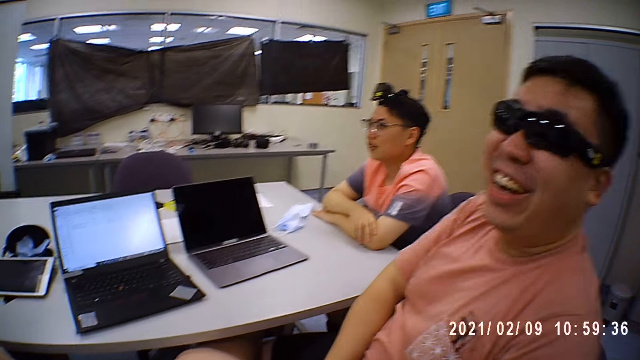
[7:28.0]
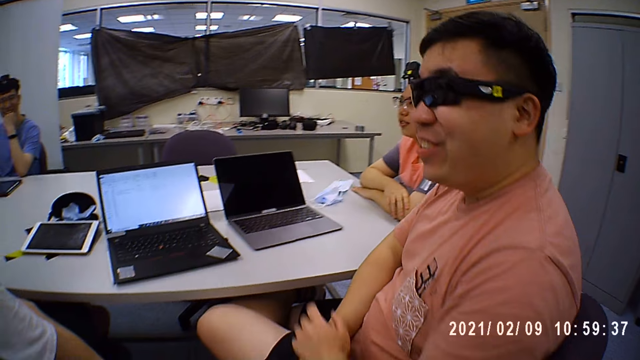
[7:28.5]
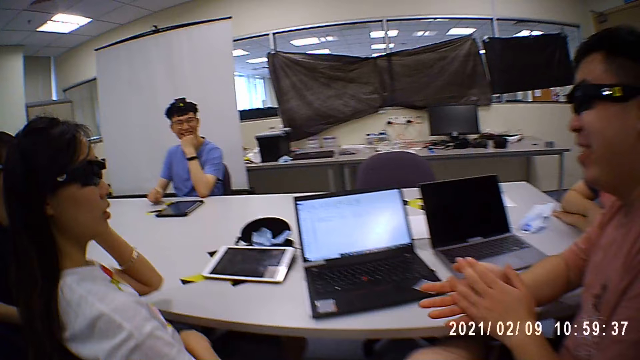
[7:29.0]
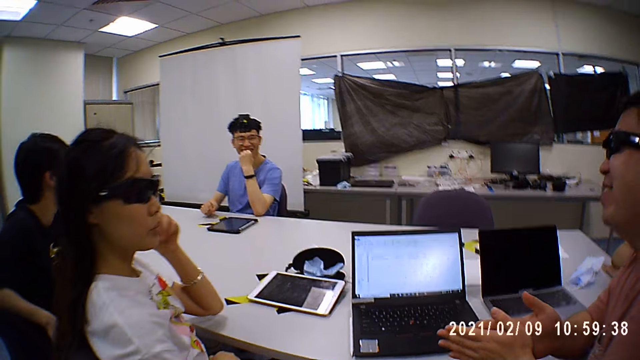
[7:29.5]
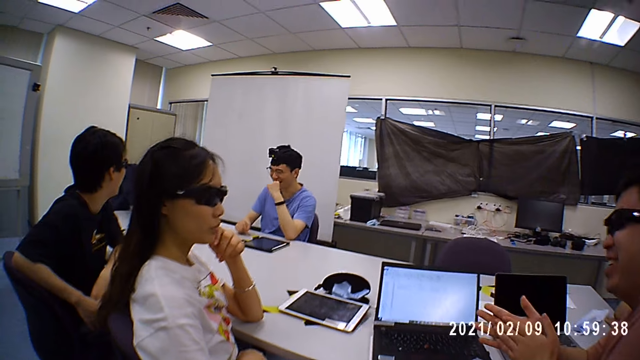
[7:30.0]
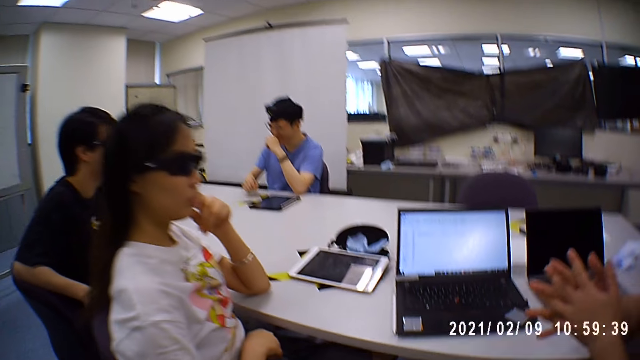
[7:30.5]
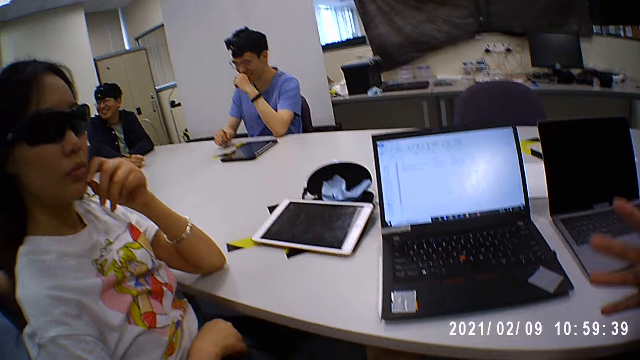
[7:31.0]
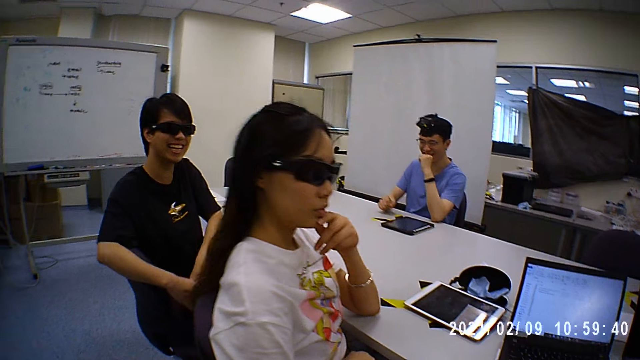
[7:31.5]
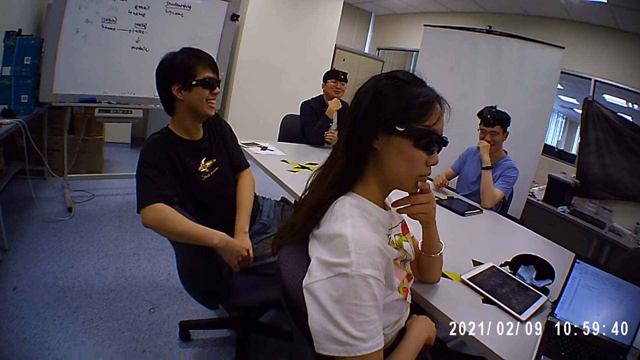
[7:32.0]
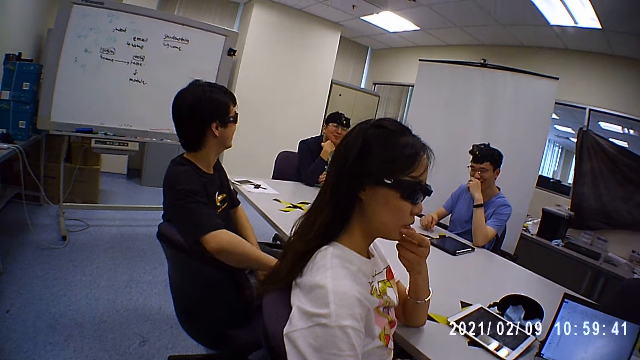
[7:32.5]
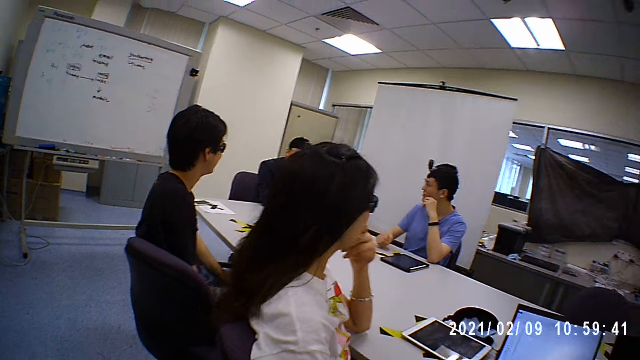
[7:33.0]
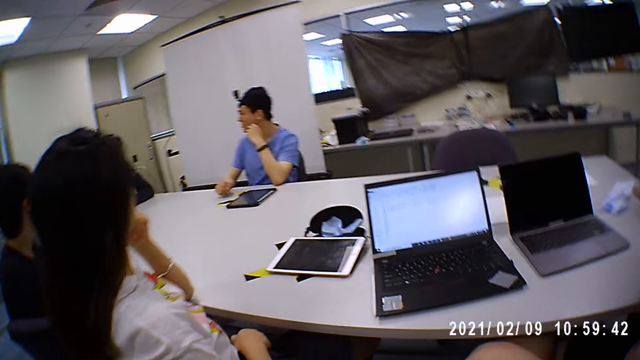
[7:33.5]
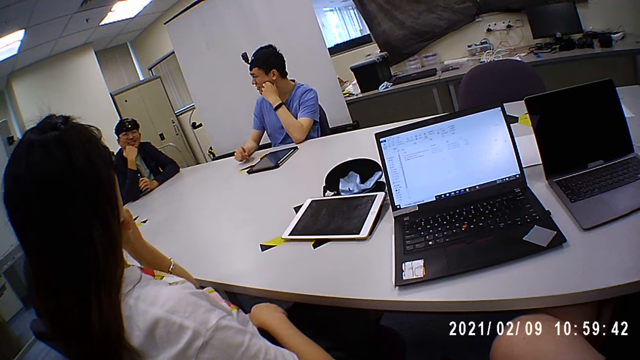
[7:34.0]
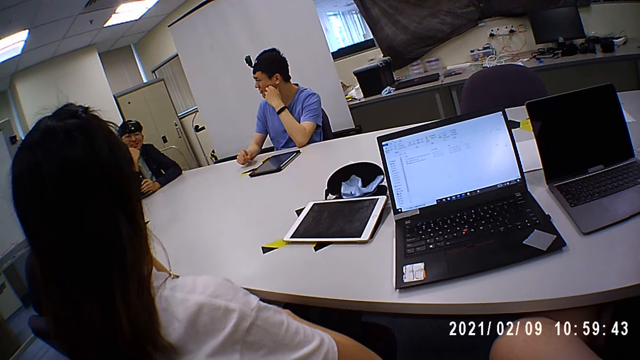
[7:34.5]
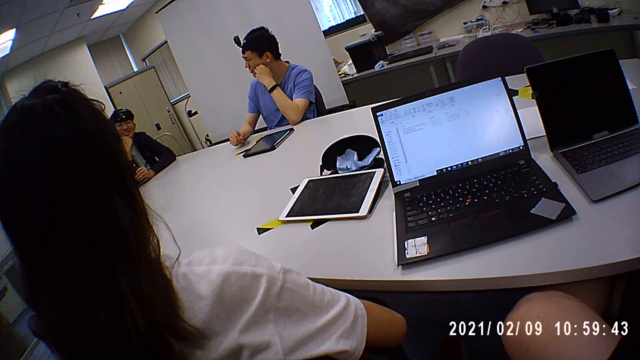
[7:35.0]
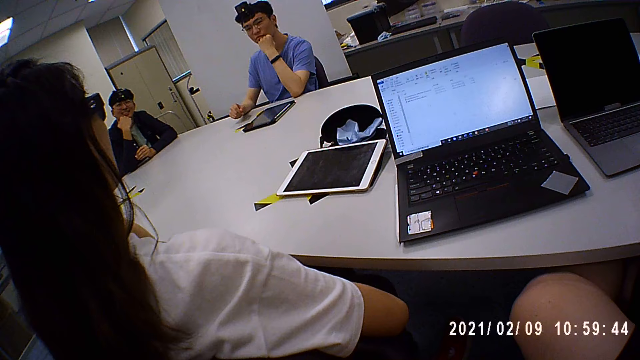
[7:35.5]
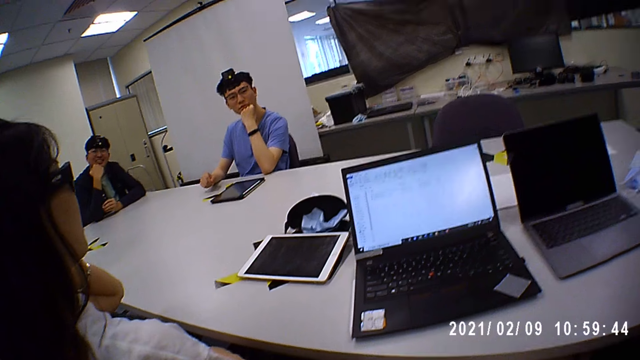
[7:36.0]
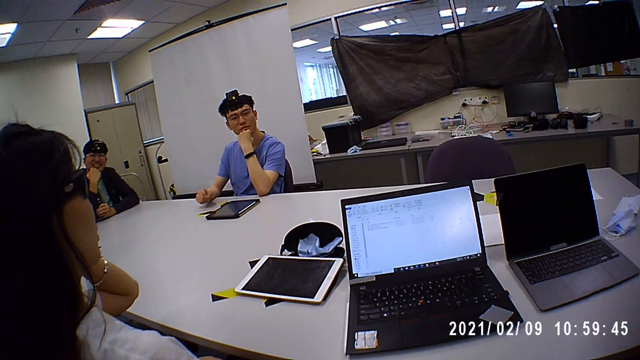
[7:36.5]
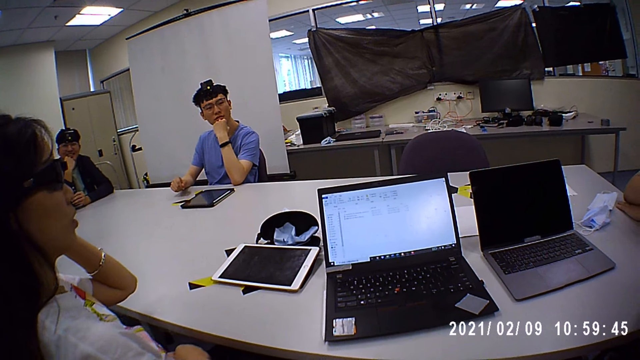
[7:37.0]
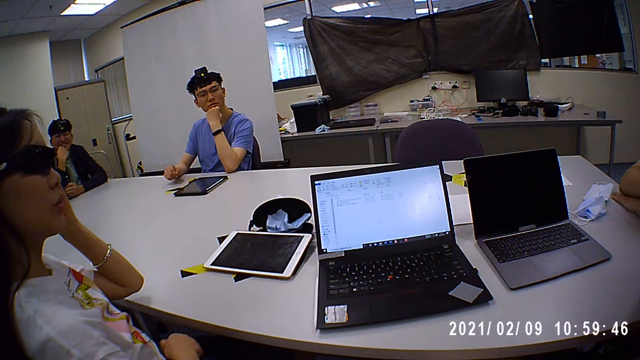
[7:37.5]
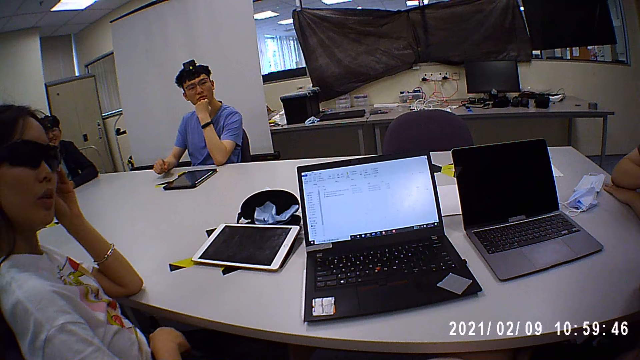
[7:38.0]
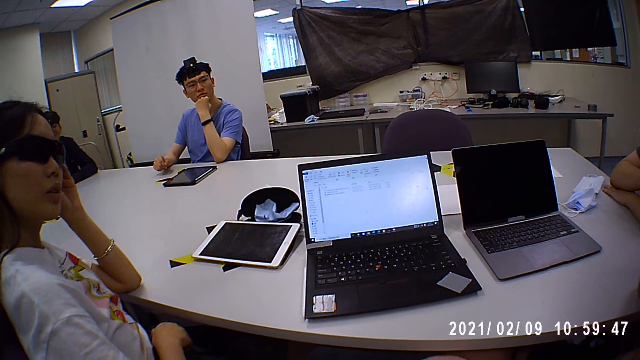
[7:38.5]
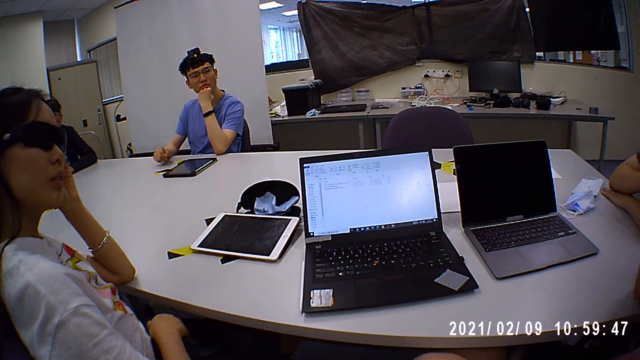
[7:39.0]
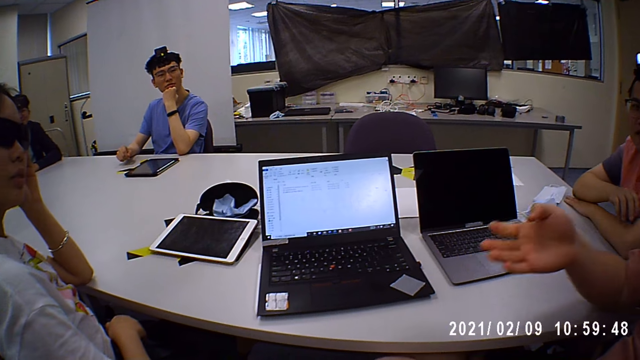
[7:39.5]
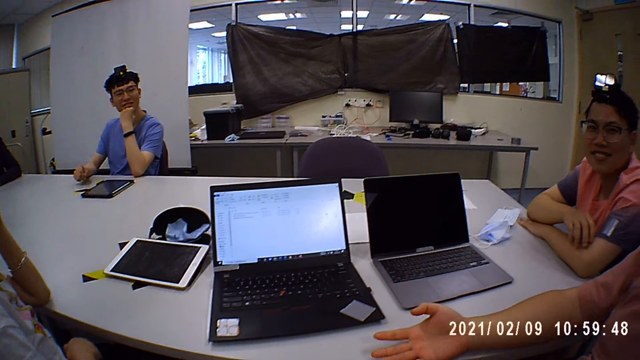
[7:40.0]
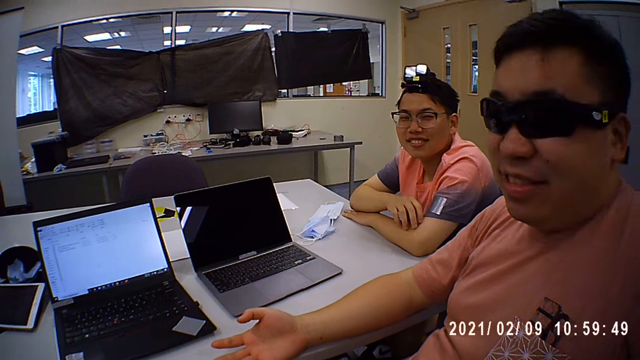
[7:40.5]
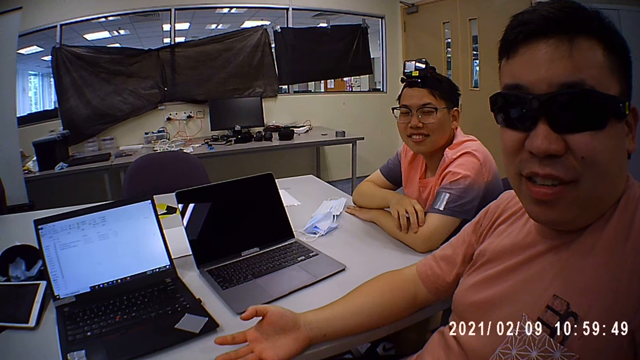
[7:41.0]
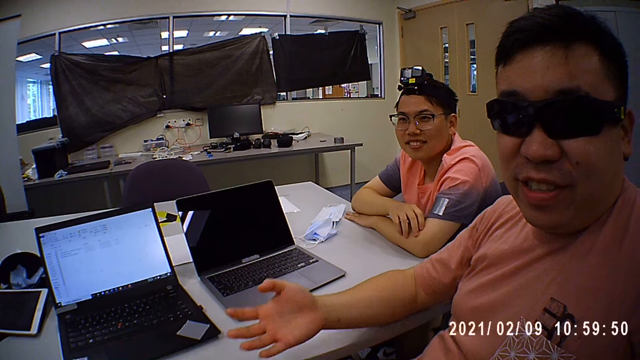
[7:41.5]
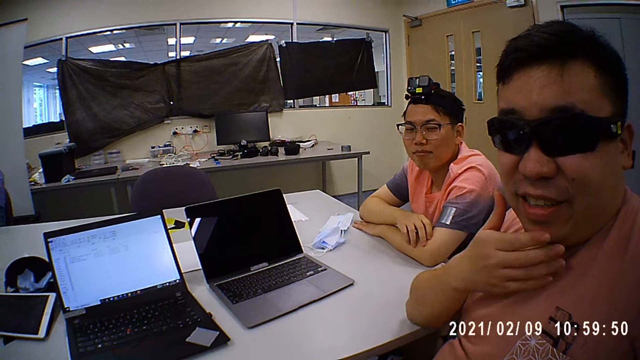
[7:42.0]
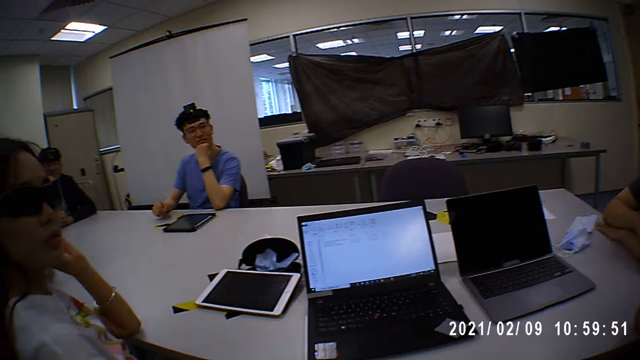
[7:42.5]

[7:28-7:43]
A man rubs hands together. A woman puts a hand on a table. The man puts a hand on a table. Another man taps his hand with a hand.

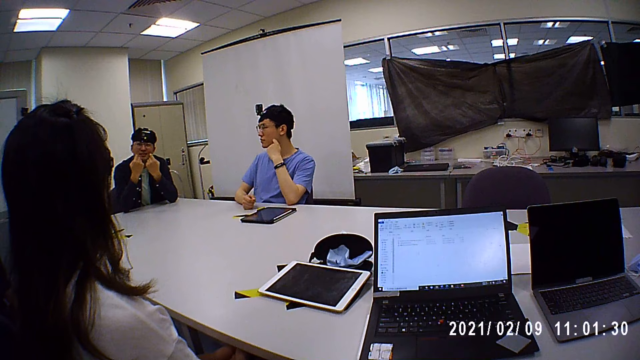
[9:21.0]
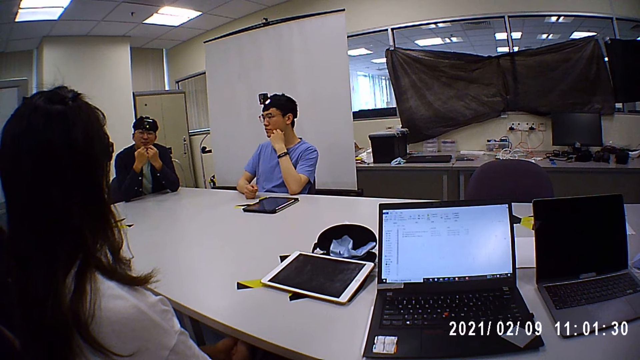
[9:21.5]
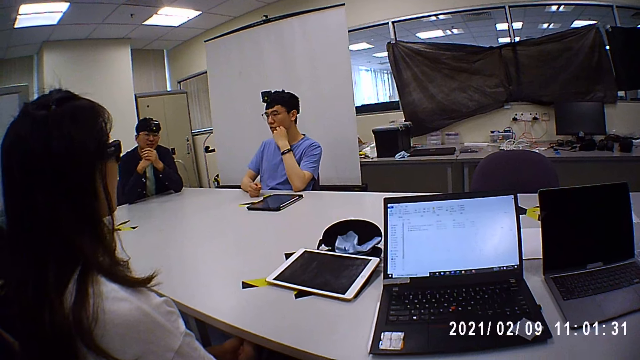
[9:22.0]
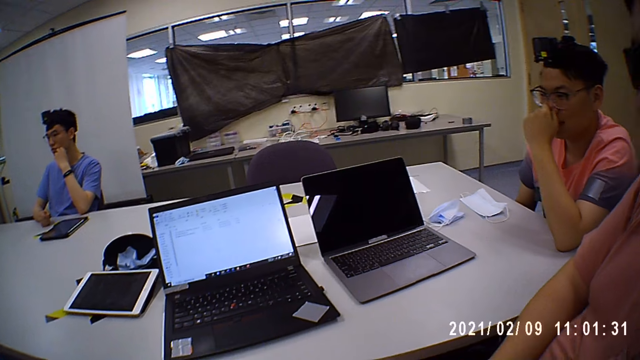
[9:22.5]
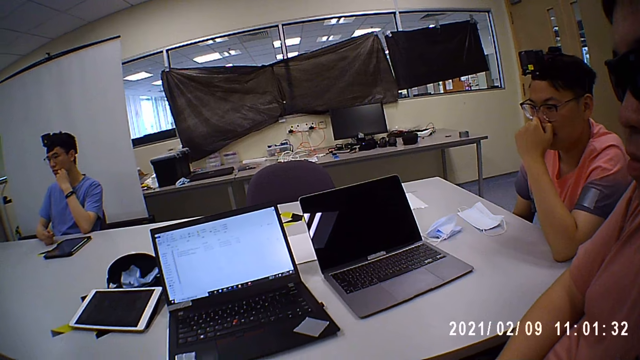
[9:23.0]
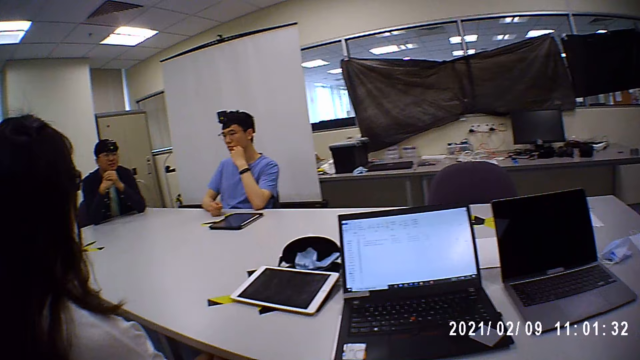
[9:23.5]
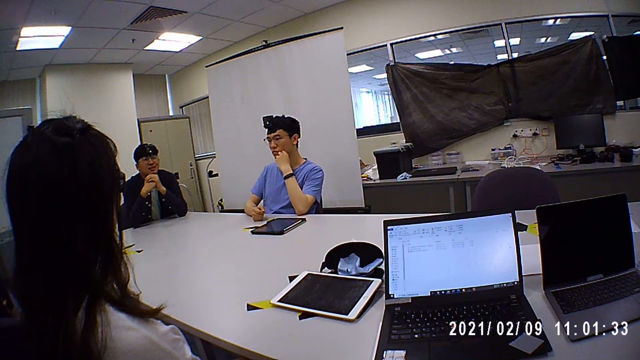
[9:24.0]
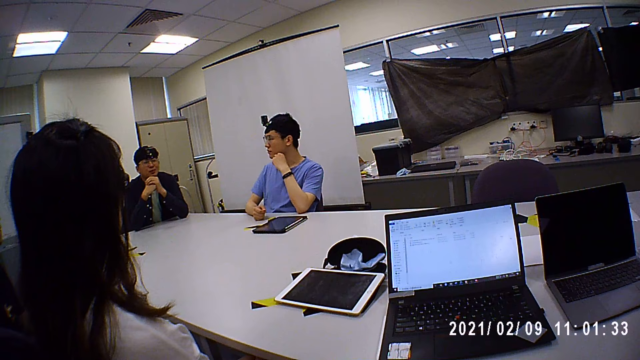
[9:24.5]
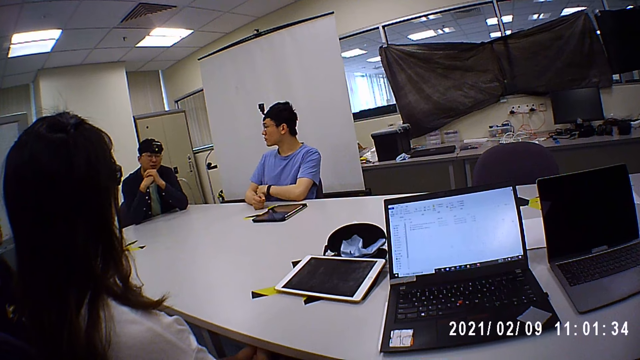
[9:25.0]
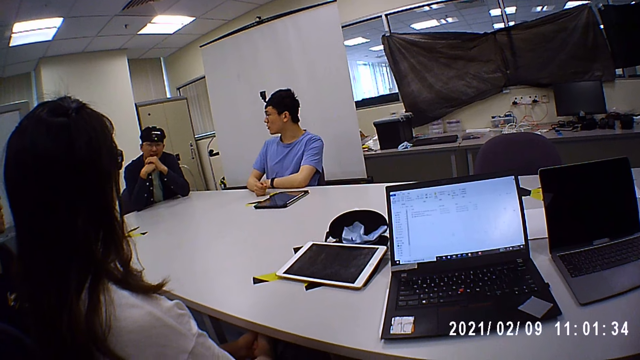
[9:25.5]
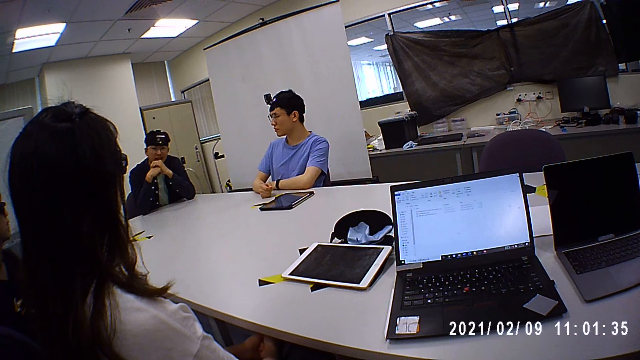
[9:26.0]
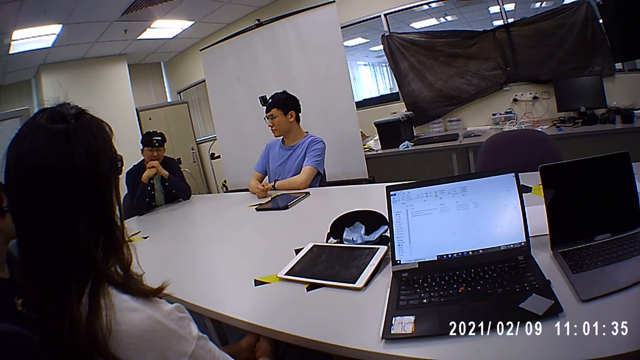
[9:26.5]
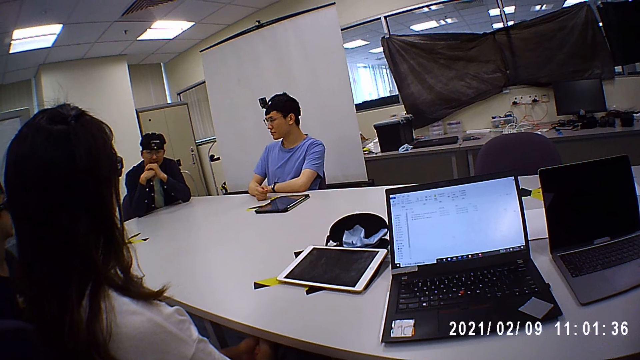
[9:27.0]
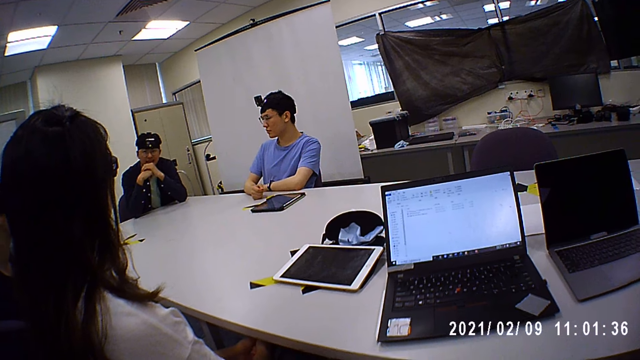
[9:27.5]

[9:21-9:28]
The man touches his nose with his left hand.
